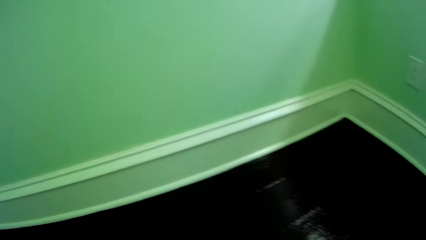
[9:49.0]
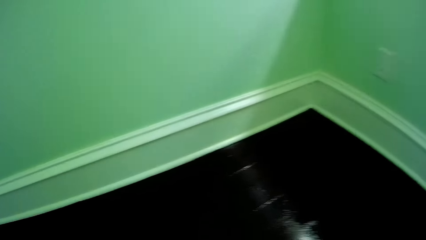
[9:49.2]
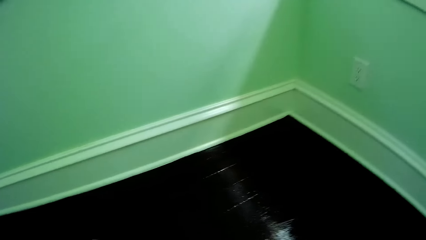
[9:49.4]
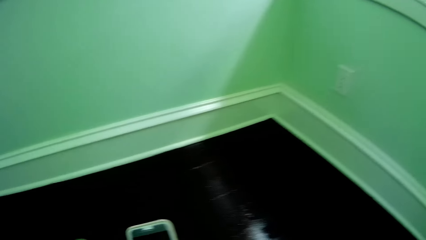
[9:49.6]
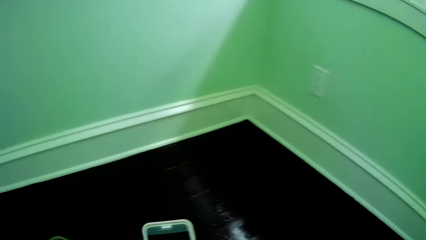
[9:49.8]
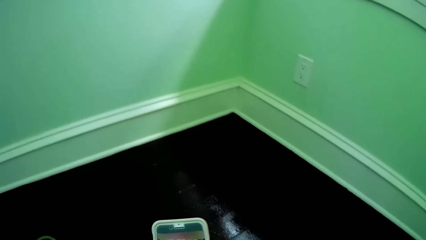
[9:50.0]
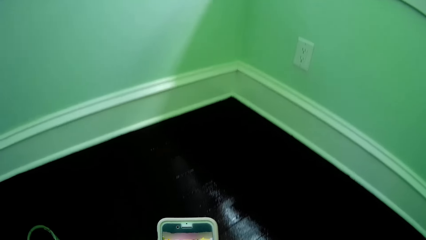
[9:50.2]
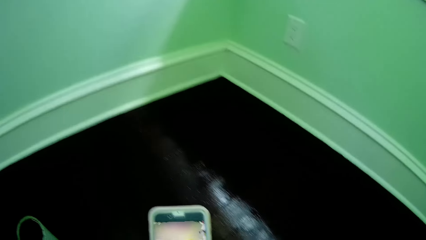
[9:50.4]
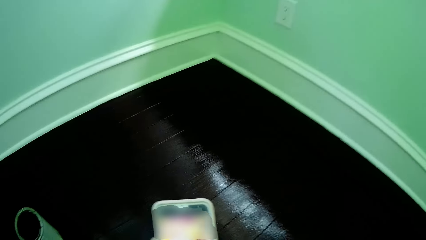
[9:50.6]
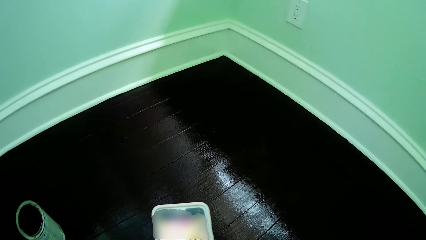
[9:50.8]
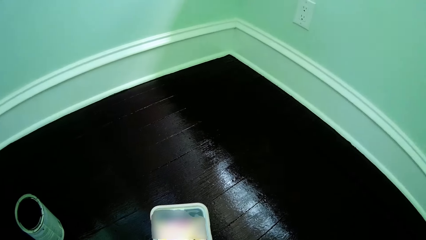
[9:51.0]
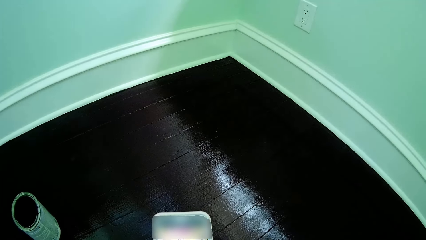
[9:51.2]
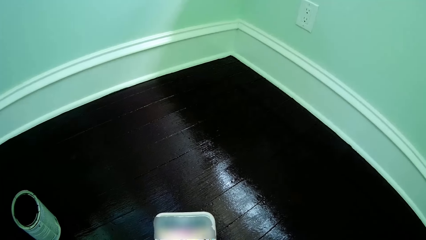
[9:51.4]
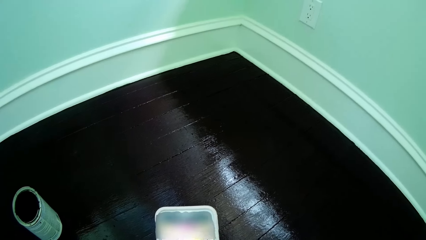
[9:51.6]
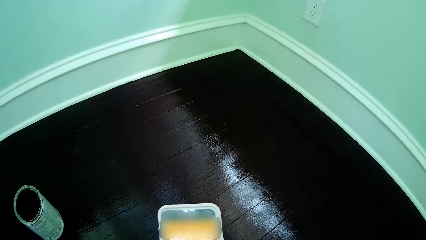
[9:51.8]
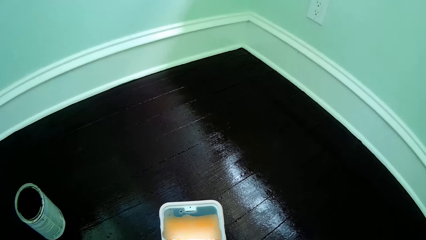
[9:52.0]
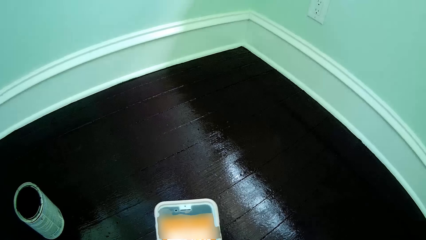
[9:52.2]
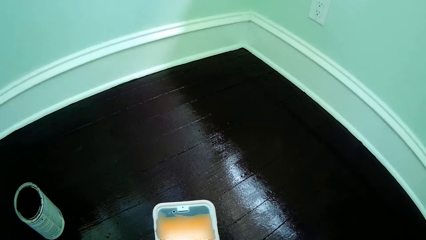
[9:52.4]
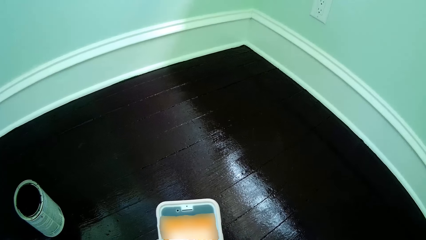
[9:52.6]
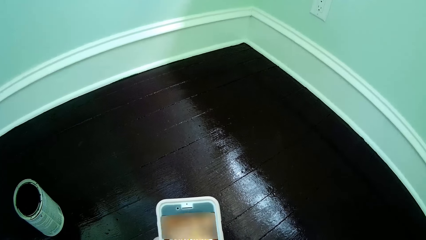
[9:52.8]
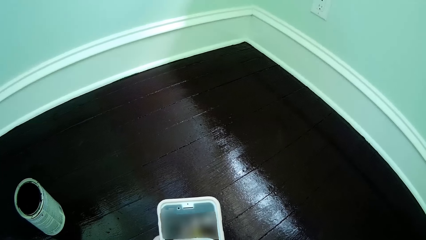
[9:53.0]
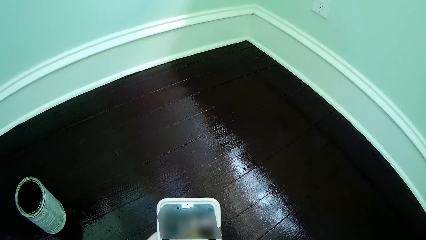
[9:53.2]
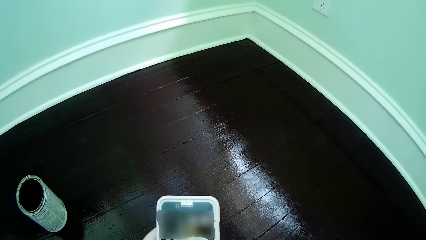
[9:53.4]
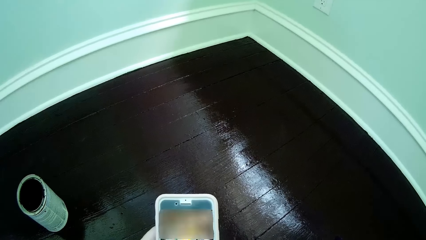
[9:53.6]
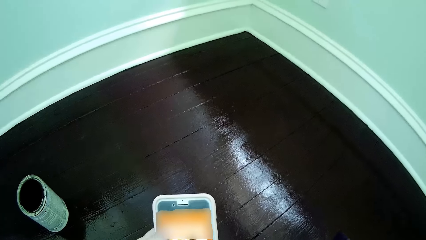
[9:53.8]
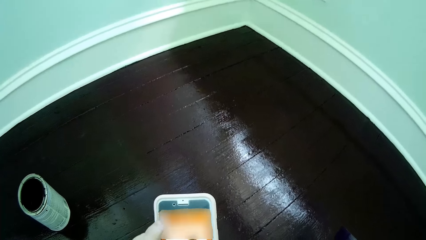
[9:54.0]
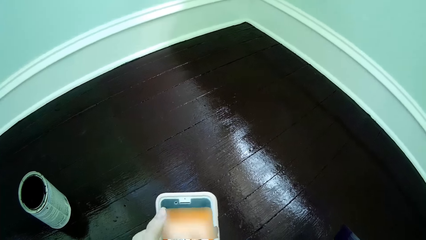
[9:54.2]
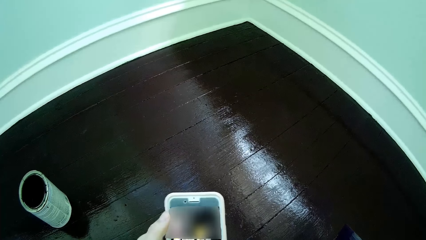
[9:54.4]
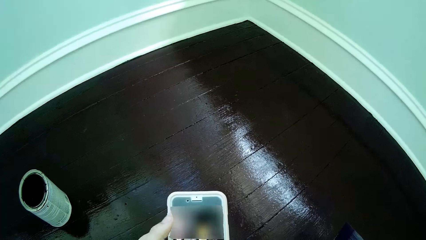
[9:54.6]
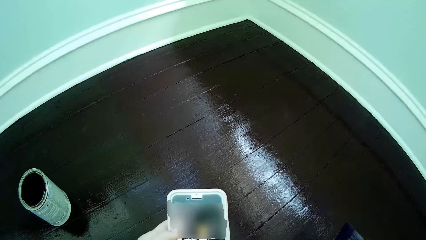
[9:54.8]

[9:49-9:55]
The camera wearer operates his phone with his left hand. He operates the phone with his left hand.

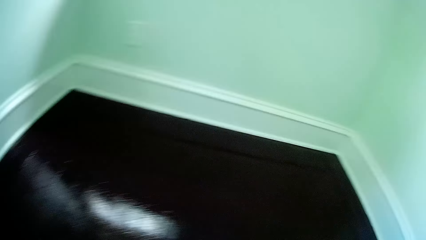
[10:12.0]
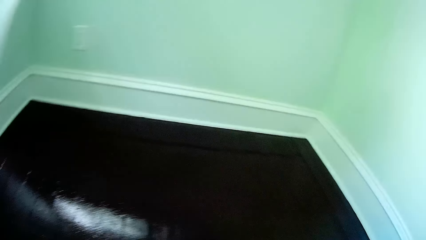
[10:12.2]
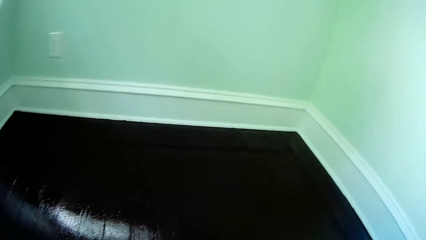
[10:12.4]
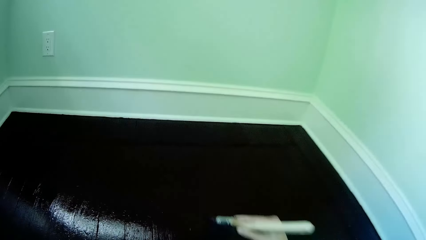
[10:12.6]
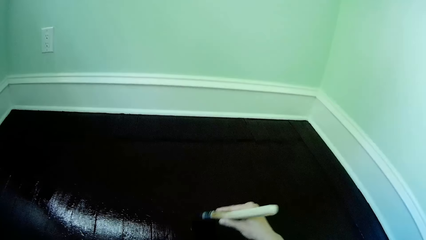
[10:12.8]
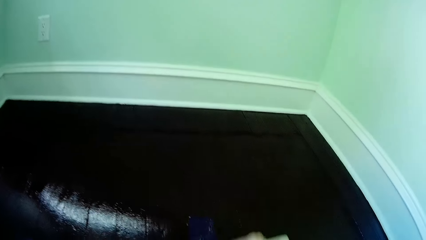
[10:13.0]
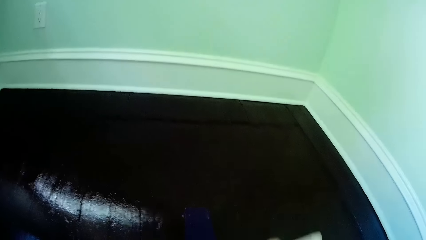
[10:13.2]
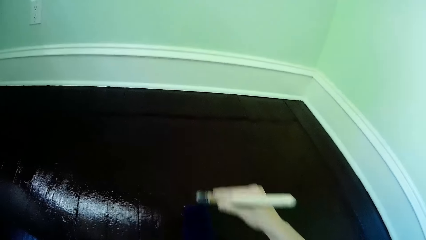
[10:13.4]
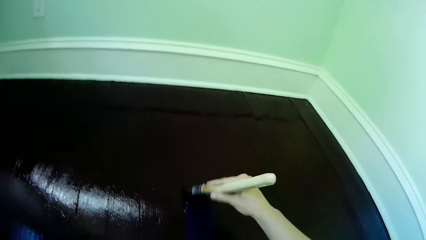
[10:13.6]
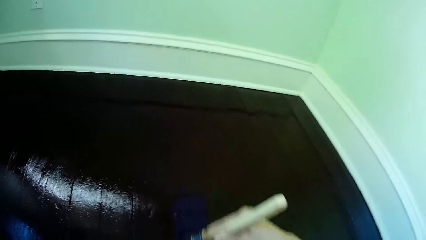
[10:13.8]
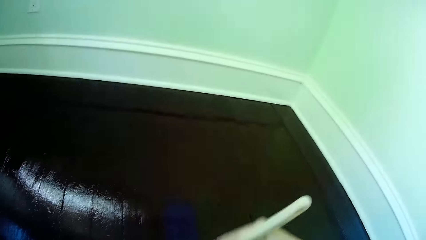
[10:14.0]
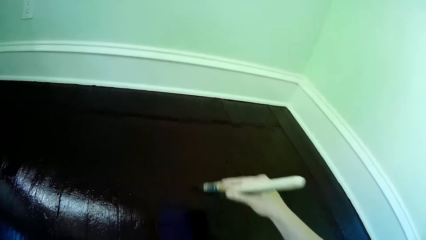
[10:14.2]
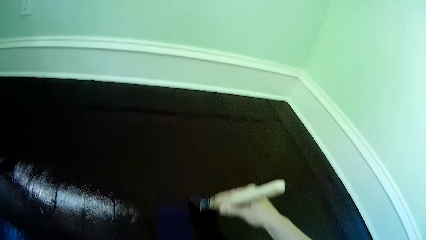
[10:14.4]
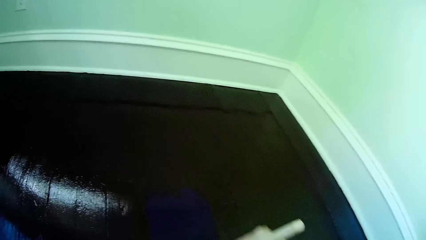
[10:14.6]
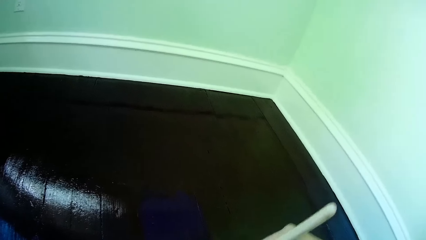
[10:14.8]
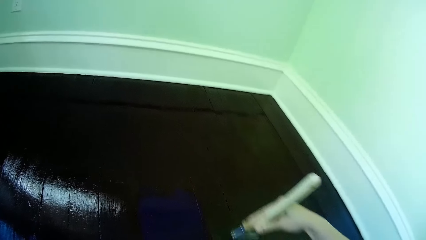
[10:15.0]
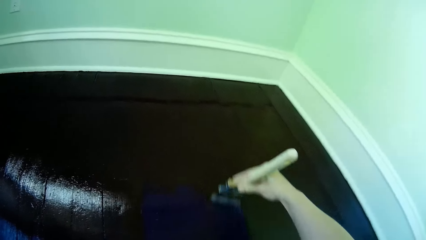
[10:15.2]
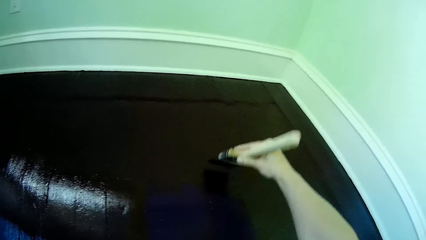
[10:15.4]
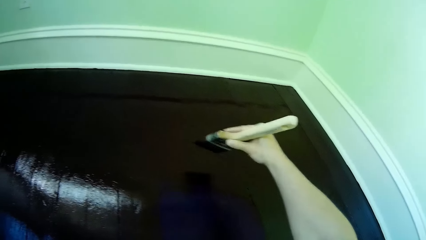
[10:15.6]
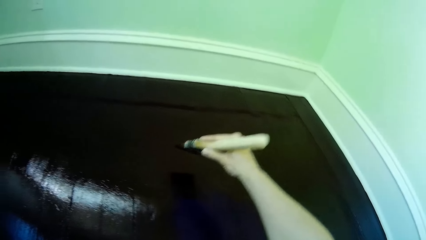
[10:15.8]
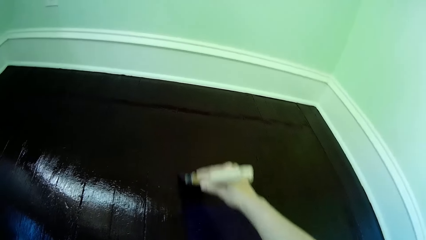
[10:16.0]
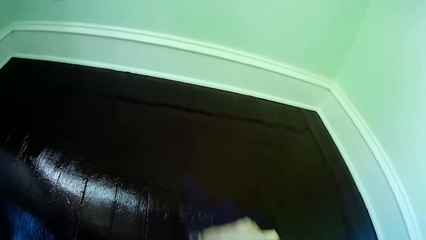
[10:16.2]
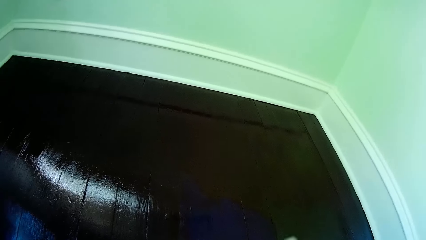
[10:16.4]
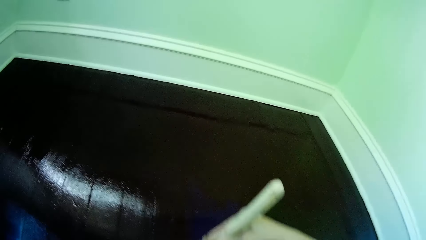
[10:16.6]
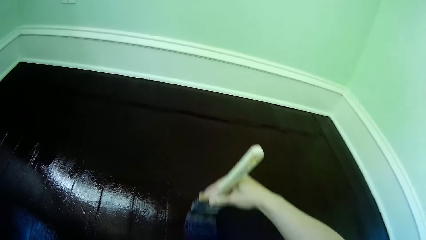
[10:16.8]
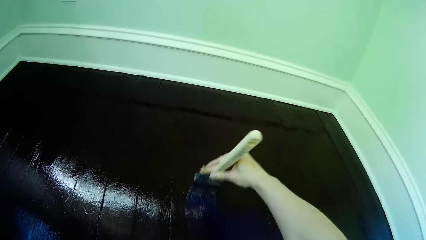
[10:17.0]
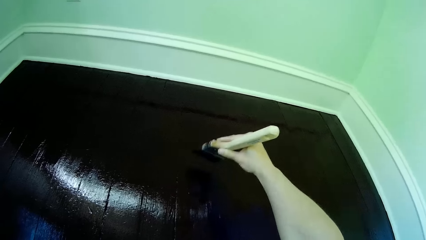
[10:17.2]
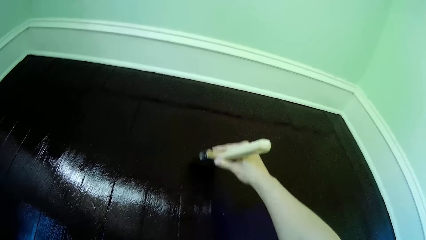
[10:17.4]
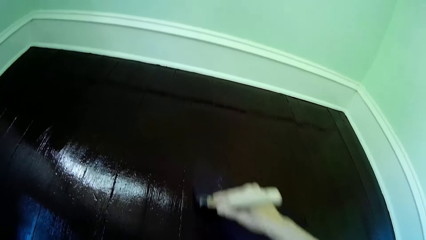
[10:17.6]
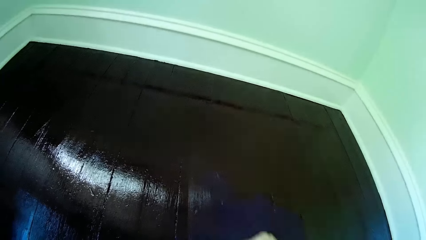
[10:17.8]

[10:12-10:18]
The camera wearer paints the floor with the paint brush on his right hand.

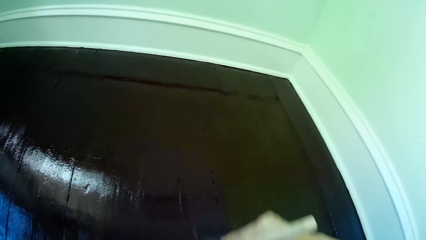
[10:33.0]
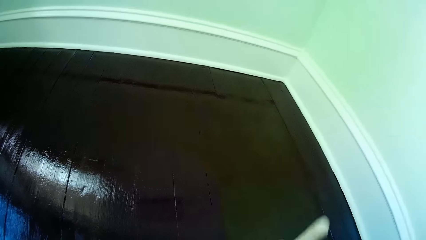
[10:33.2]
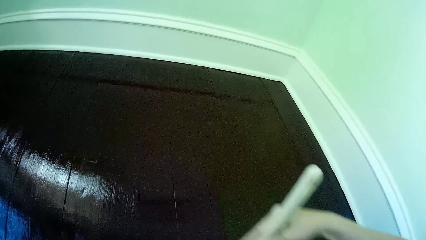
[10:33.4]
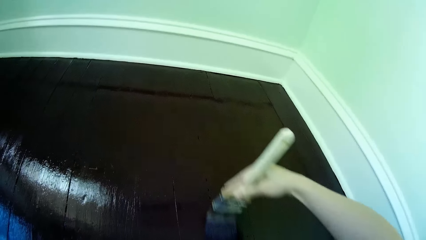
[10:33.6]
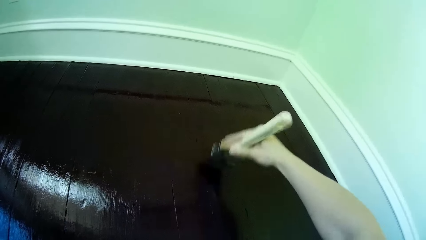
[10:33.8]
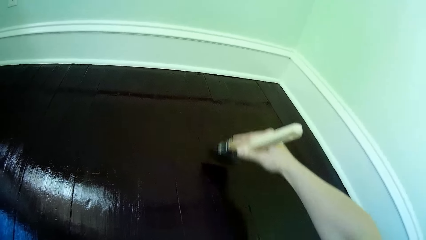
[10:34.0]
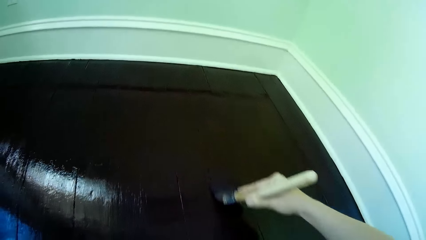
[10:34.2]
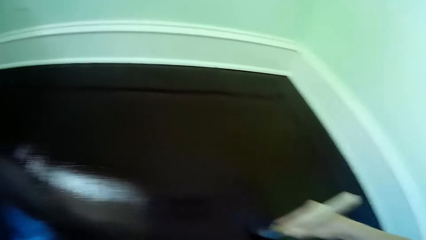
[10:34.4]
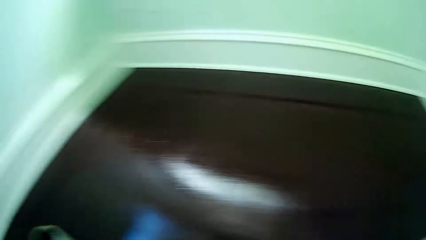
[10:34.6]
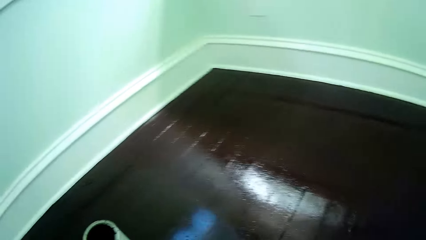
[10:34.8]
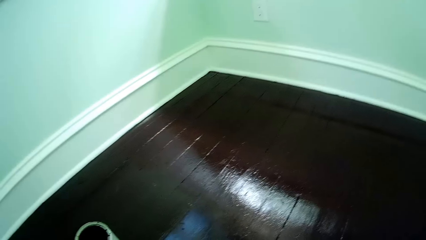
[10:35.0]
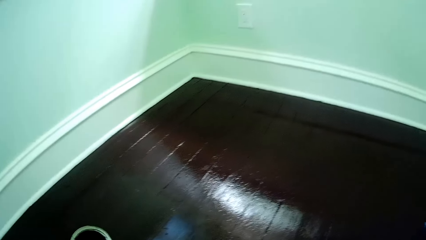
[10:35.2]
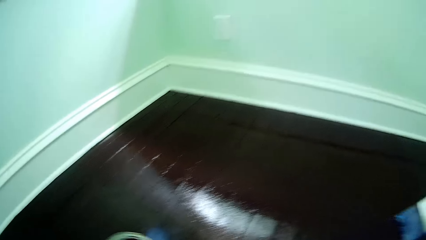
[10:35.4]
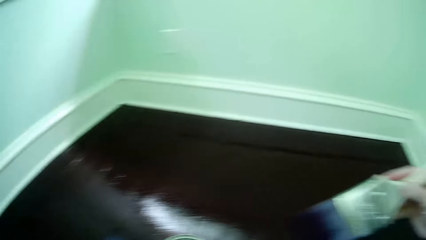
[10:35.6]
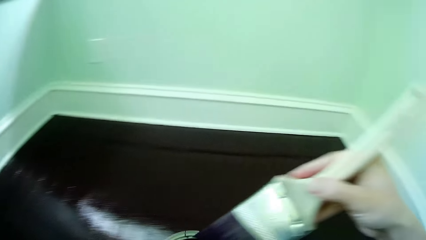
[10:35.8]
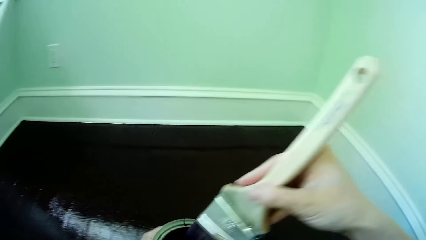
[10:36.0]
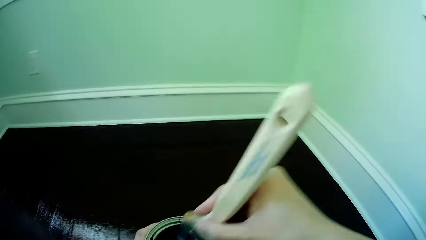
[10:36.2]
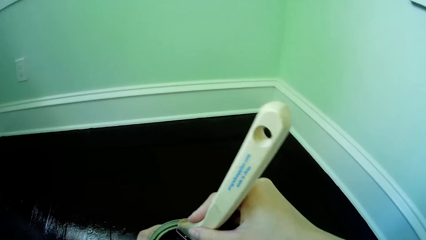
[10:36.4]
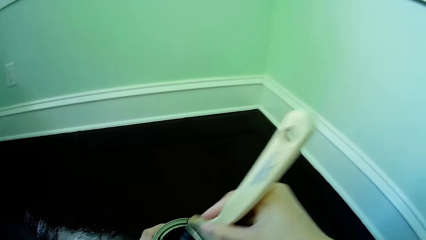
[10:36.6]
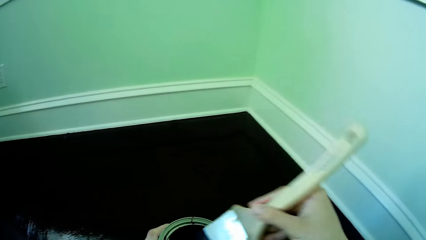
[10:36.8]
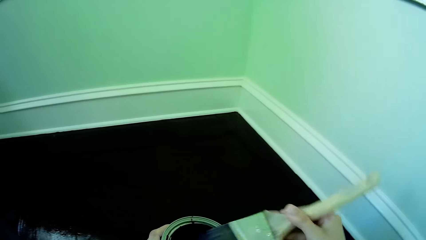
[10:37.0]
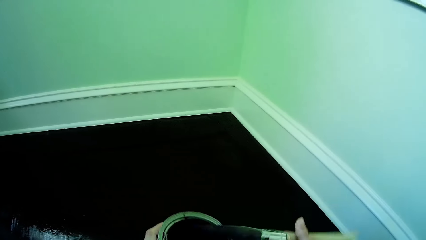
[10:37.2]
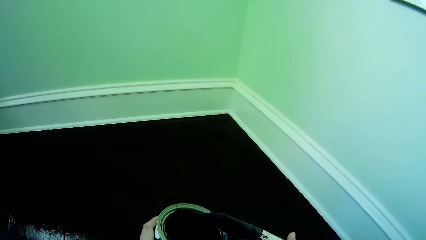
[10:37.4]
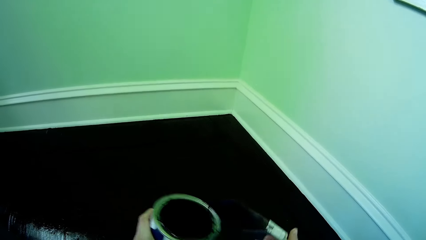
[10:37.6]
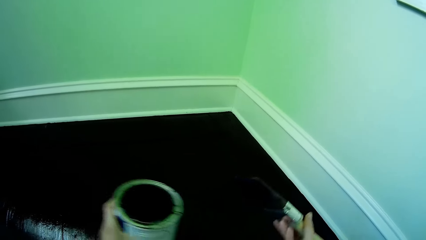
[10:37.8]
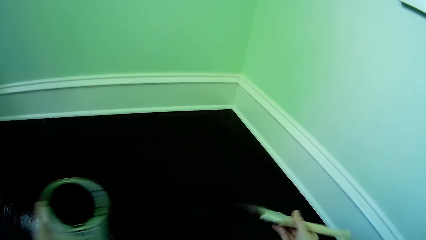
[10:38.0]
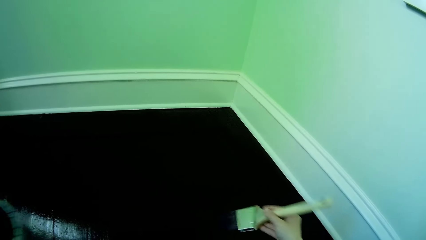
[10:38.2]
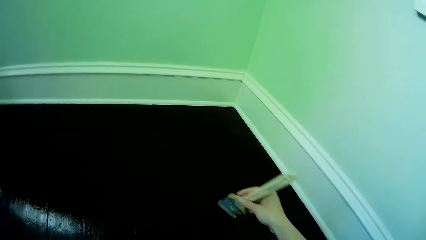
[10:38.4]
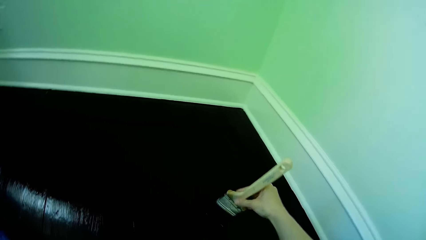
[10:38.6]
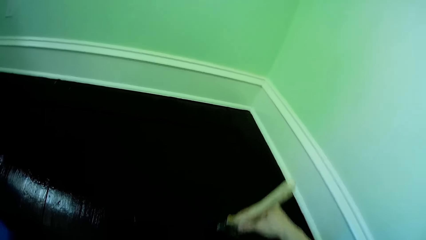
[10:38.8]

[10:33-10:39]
The camera wearer picks up the paint container from the floor with his left hand. He dips the paint brush in the paint container with his right hand.
